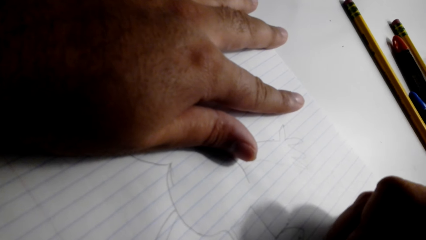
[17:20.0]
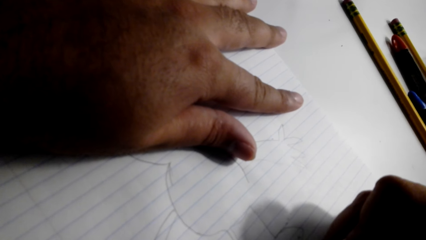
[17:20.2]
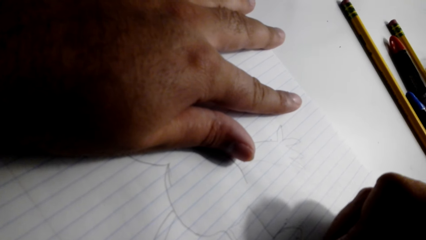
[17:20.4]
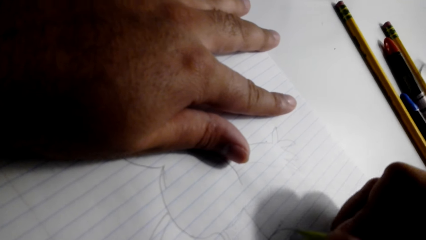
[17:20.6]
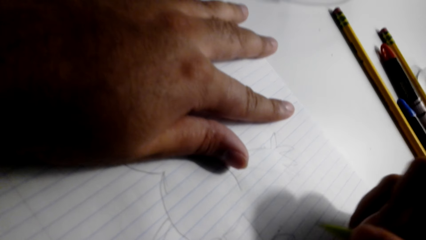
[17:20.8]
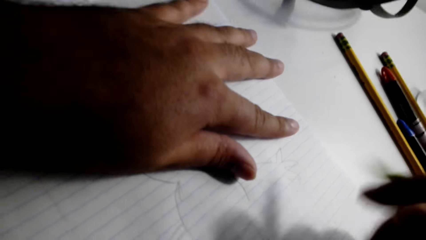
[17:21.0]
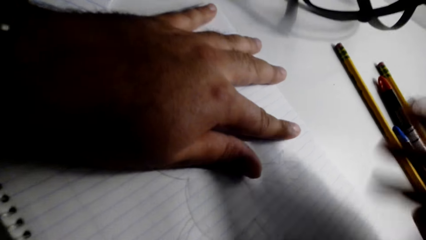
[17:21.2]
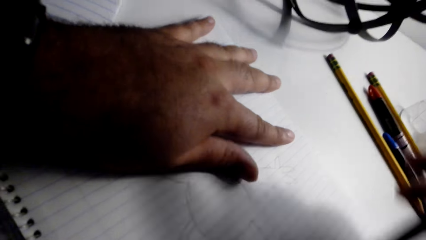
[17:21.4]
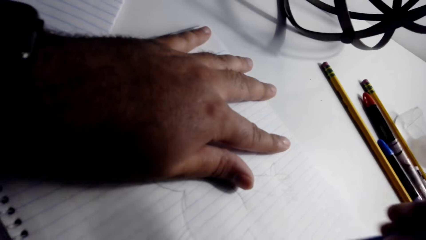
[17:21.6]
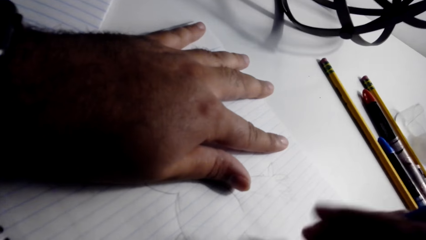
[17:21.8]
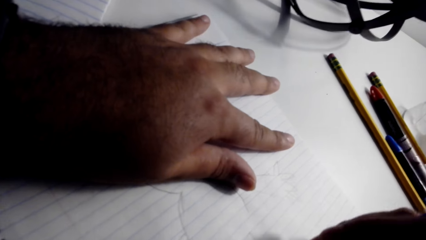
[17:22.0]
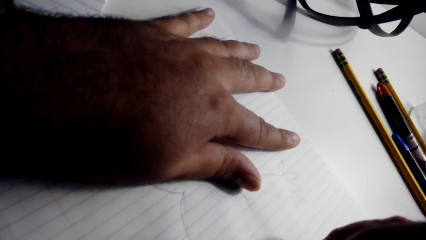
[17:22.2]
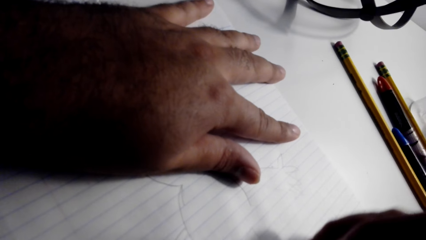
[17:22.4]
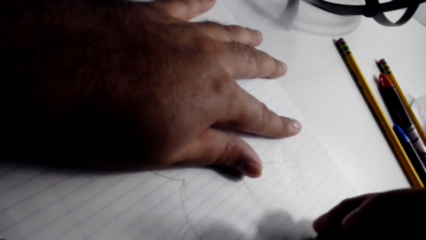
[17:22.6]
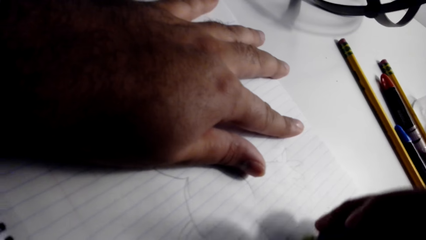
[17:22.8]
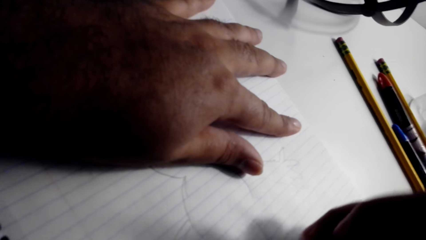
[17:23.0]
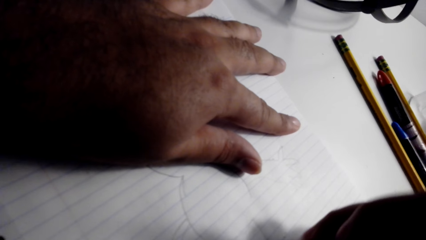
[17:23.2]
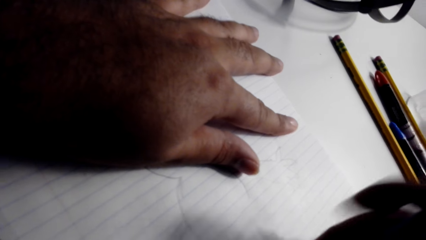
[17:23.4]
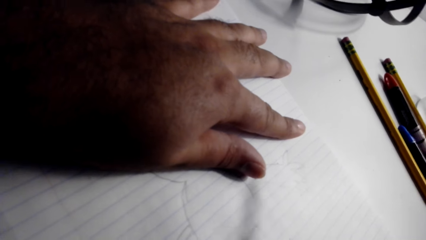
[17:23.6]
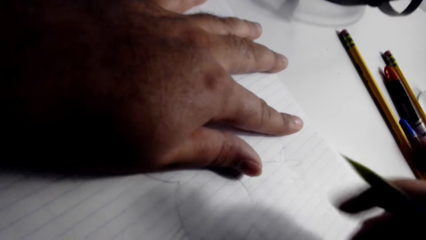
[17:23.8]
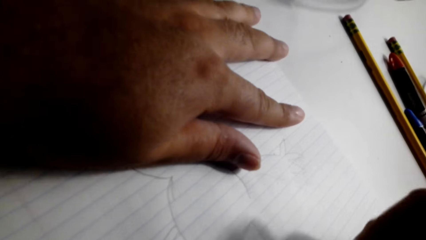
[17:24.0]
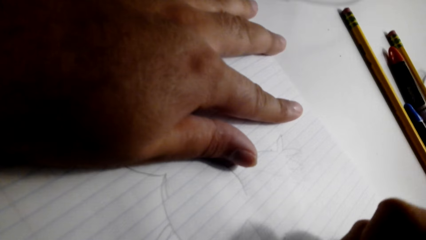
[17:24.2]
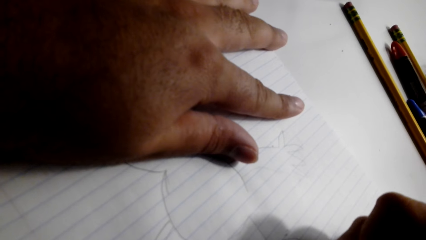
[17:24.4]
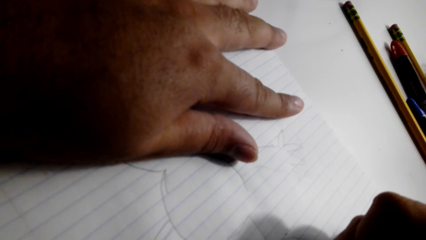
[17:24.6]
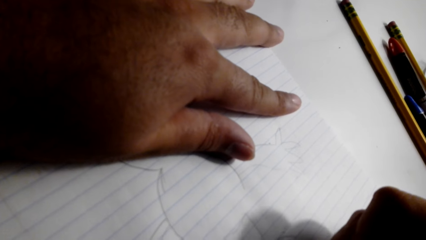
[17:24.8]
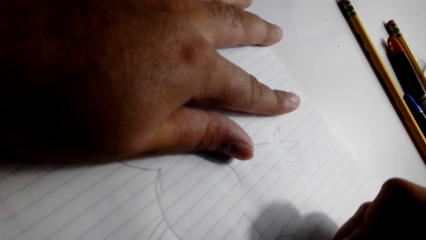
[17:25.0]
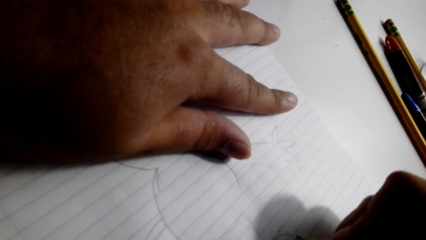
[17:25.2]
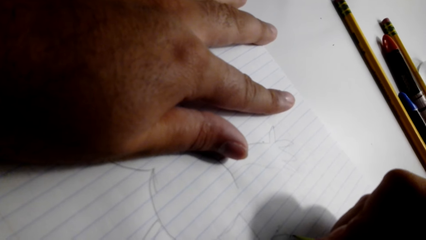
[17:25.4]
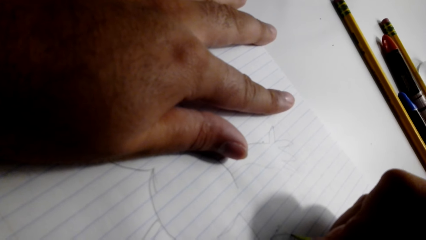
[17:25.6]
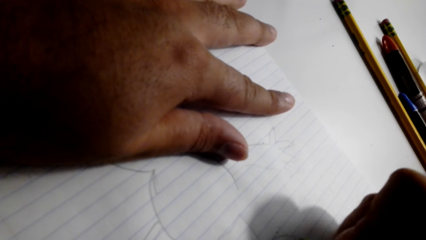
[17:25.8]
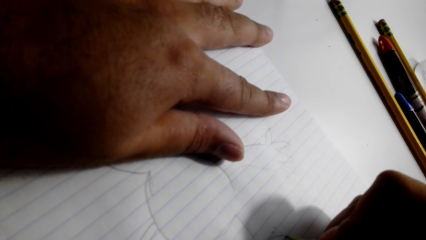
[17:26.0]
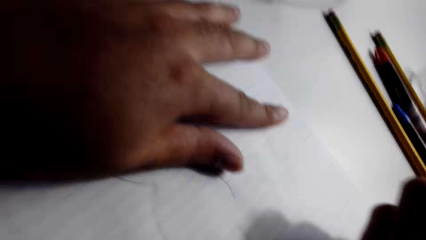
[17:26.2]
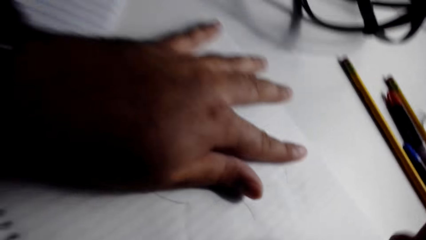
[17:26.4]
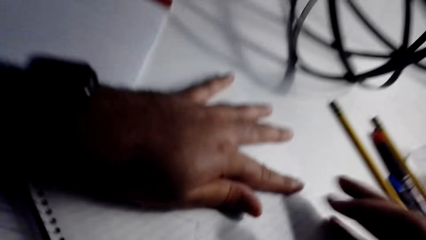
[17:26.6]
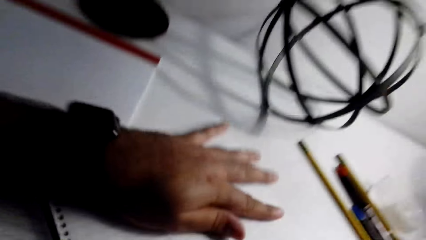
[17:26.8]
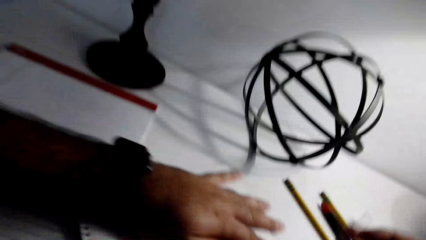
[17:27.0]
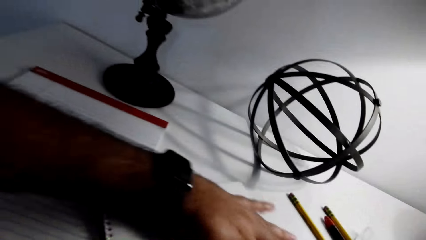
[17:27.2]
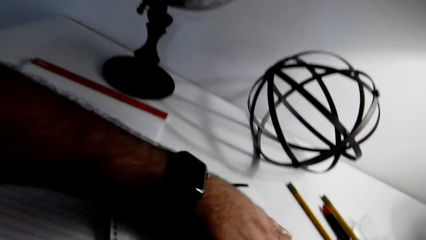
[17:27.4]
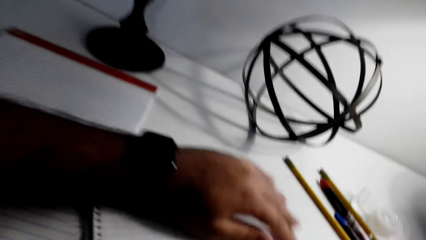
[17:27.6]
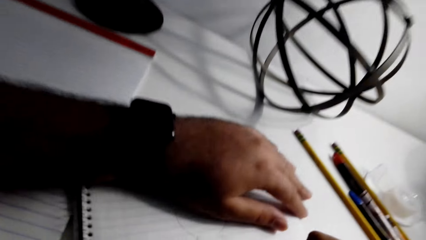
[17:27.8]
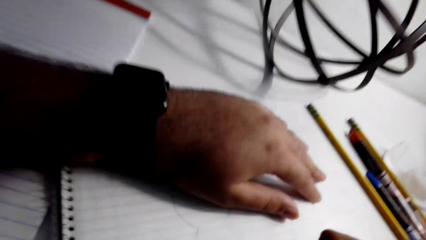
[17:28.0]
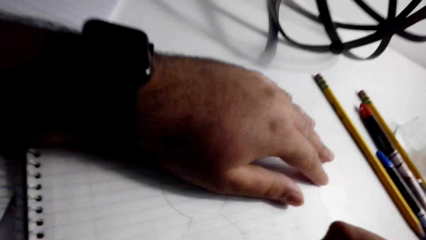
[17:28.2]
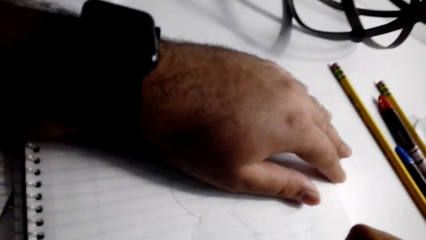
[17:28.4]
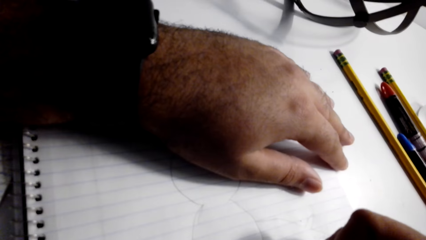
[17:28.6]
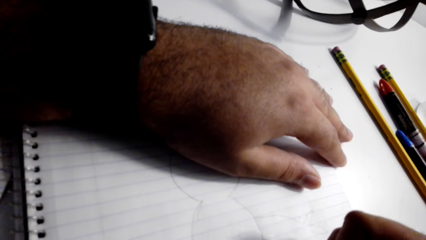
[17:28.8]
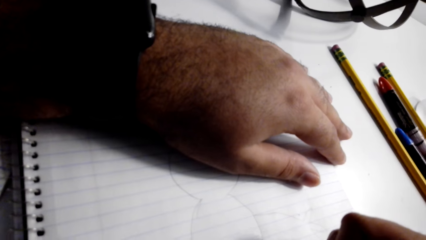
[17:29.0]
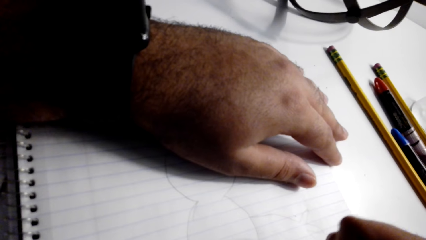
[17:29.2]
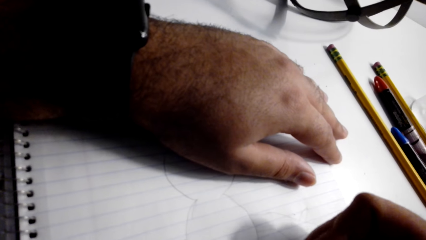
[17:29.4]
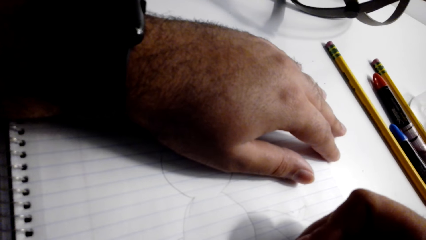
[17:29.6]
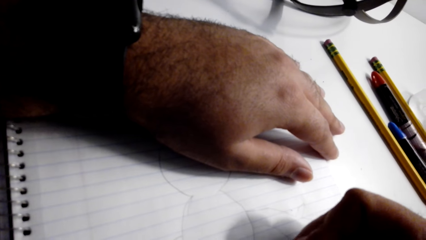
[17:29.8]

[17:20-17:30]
The camera wearer rubs something on the paper with a rubber. They draw something on the book with a pen.

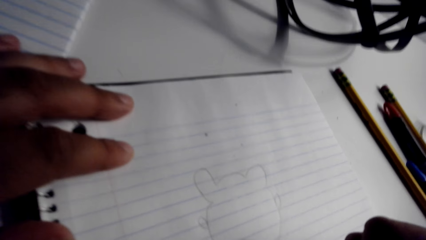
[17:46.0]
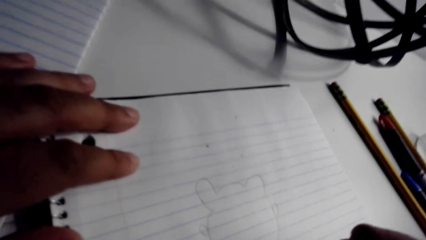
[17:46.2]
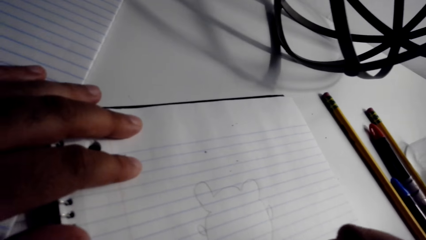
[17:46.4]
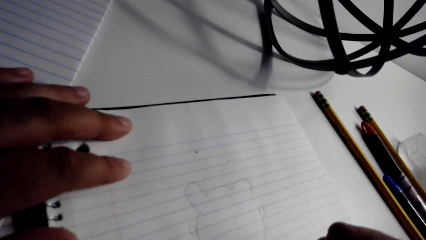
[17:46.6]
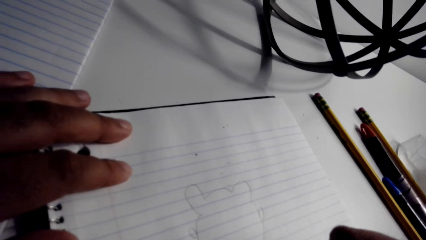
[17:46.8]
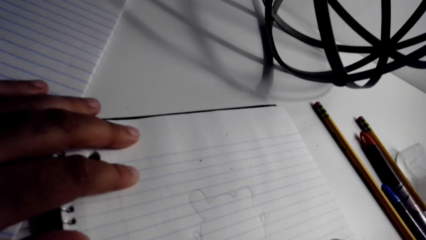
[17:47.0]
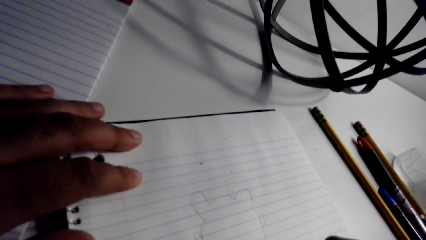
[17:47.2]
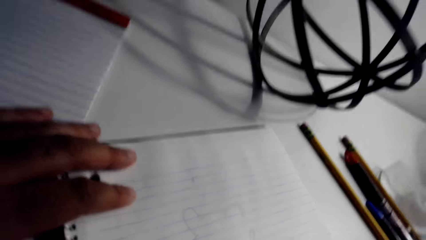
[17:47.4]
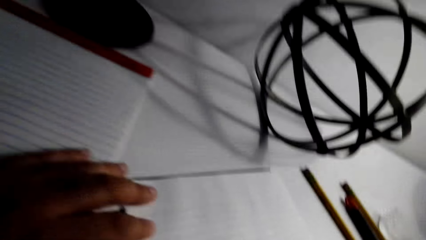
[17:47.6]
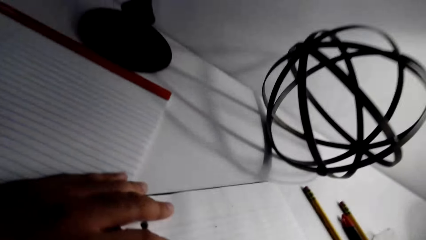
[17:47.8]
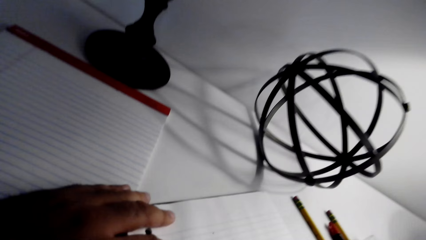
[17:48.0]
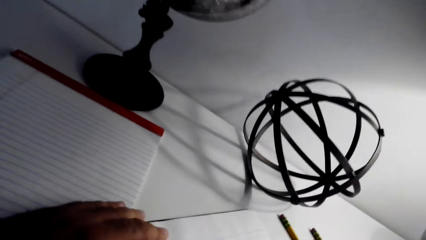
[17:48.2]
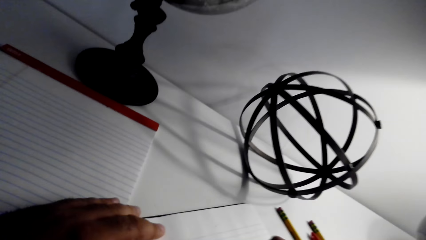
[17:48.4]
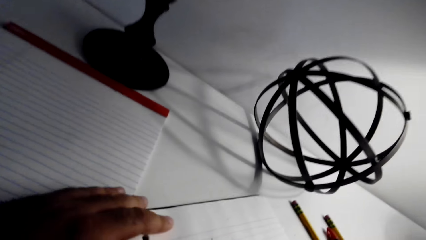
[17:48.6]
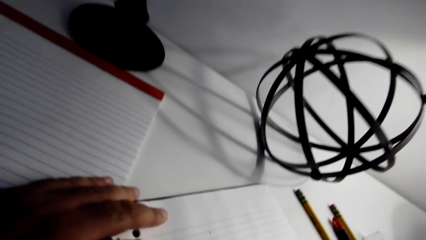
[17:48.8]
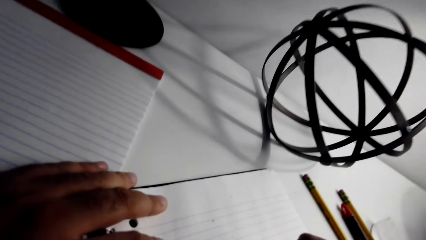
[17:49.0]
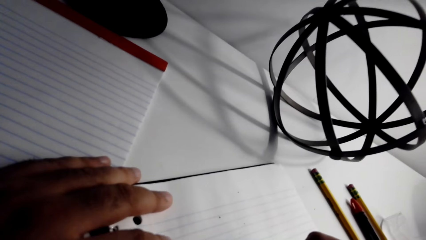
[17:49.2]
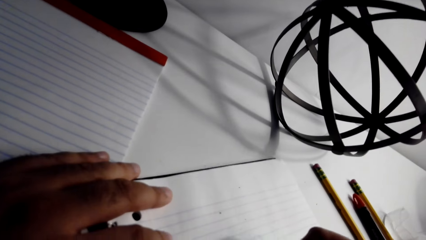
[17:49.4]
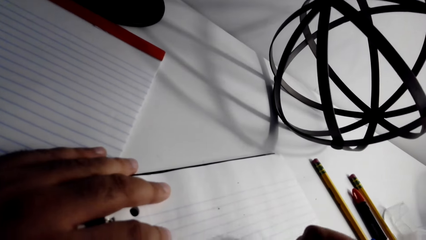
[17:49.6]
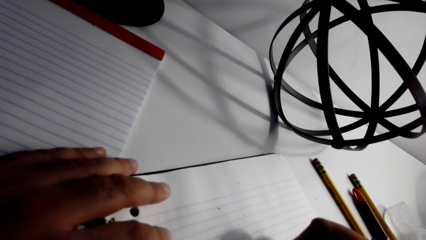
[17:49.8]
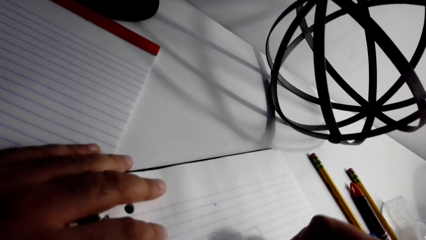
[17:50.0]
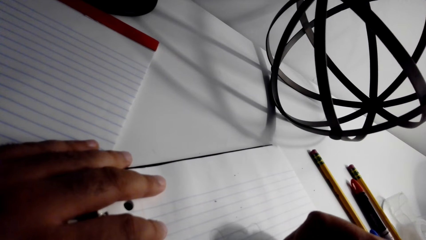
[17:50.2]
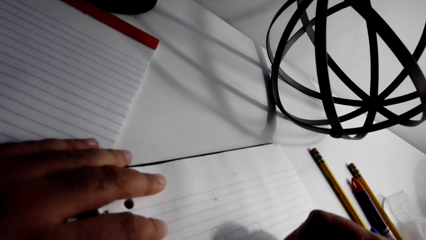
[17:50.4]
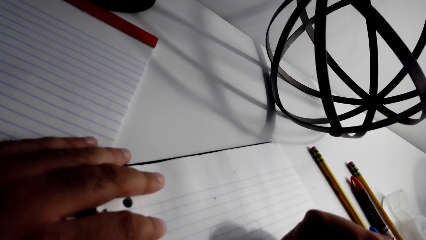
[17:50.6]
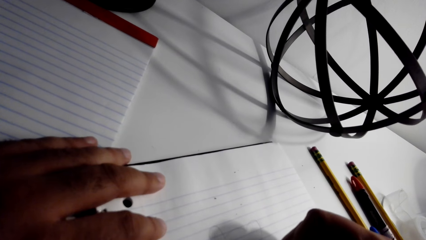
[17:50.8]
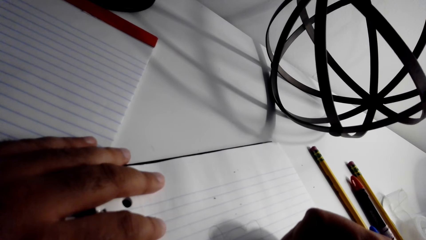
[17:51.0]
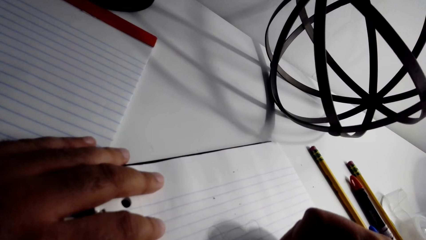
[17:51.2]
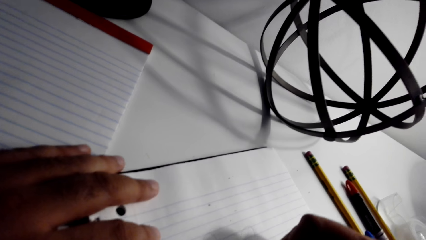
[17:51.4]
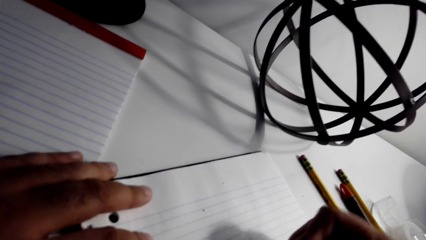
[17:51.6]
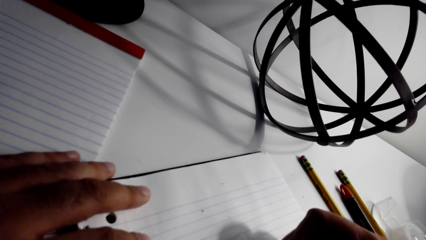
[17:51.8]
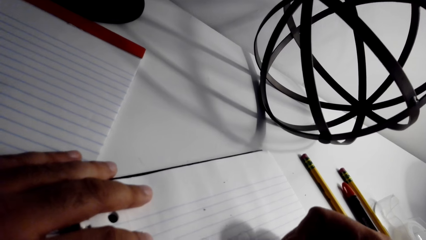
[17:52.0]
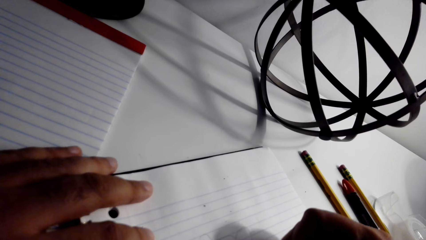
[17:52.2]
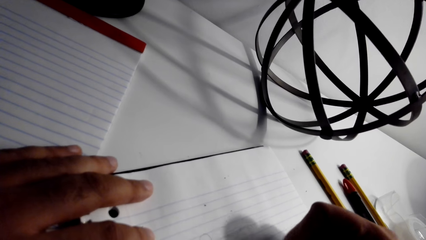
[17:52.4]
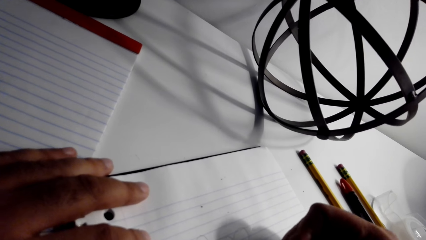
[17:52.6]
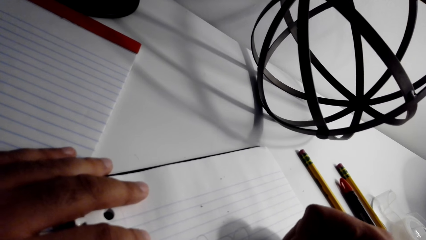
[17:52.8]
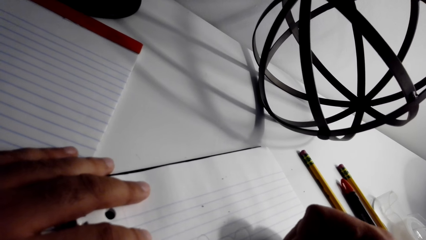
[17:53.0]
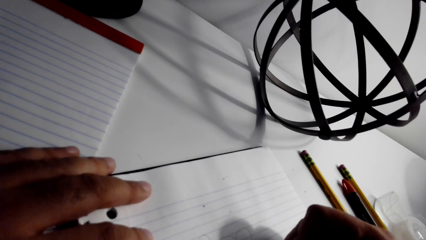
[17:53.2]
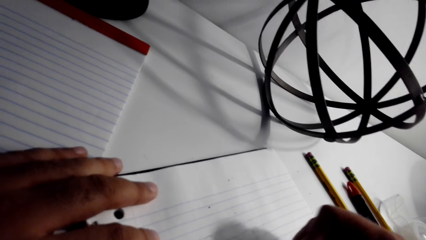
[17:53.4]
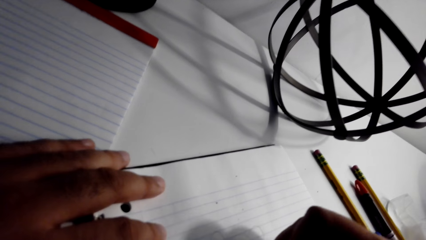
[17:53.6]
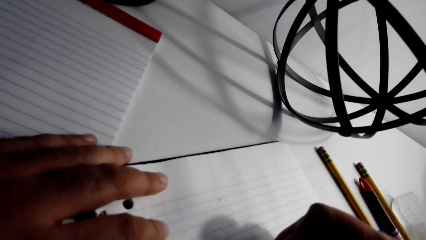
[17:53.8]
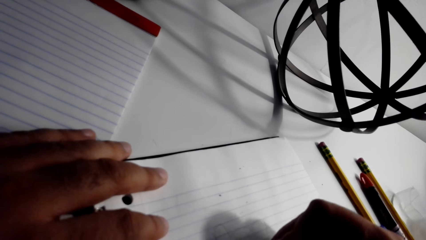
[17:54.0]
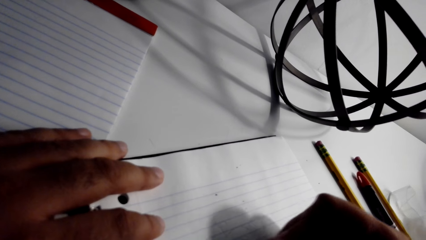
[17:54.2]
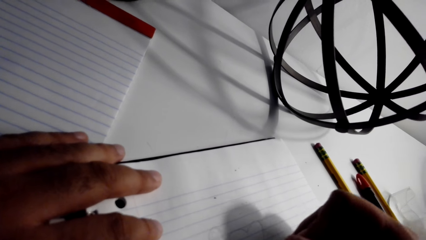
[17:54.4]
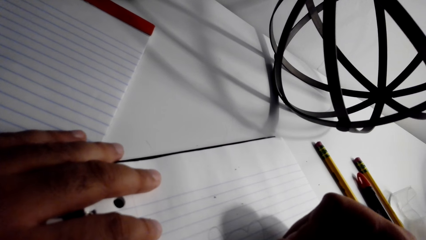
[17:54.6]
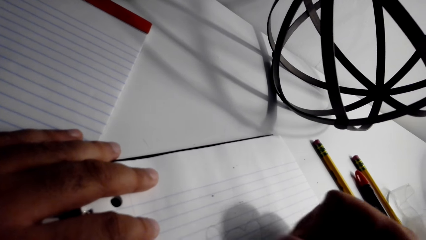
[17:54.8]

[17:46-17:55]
A woman interacts with the camera wearer.
